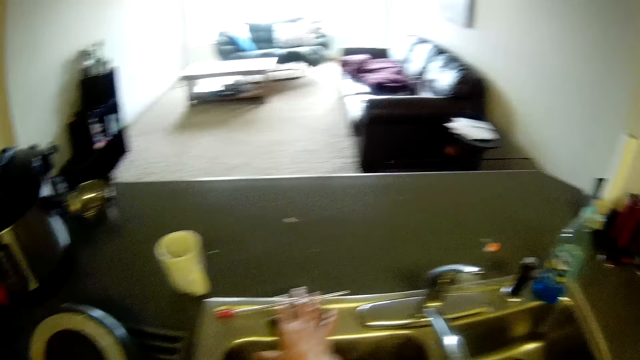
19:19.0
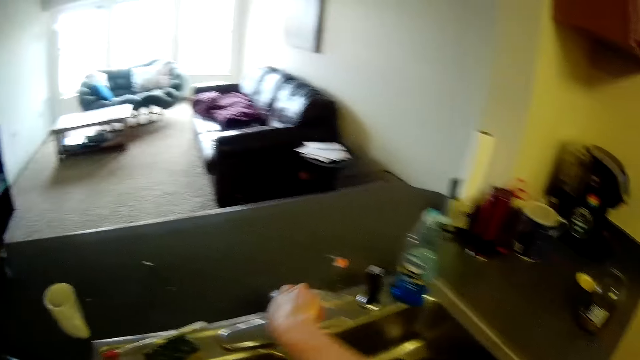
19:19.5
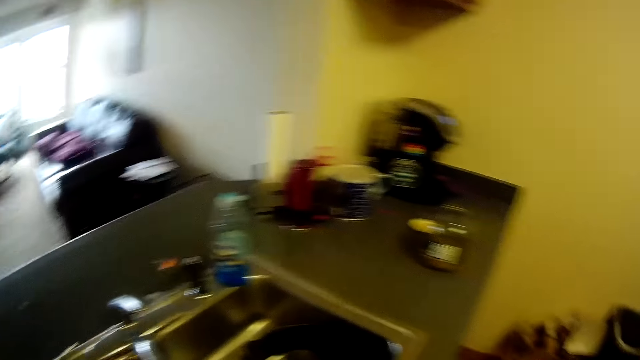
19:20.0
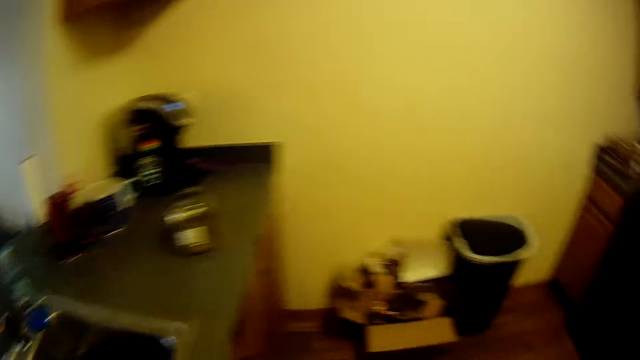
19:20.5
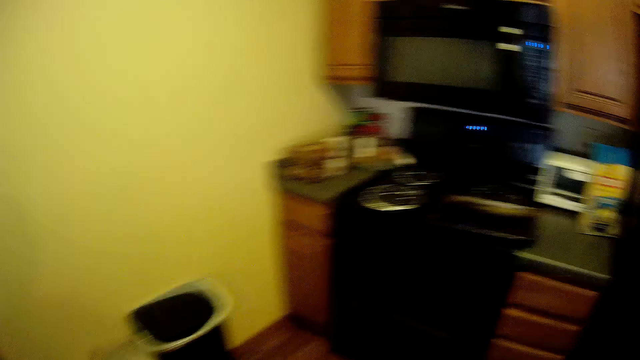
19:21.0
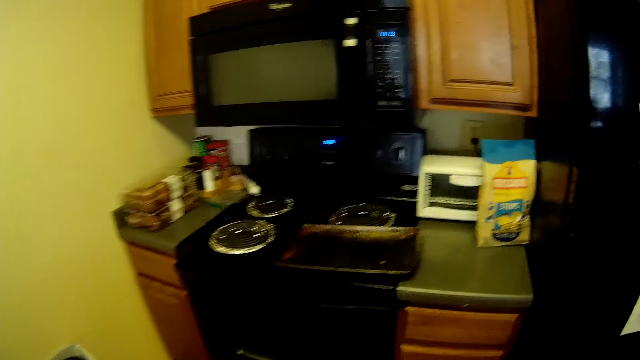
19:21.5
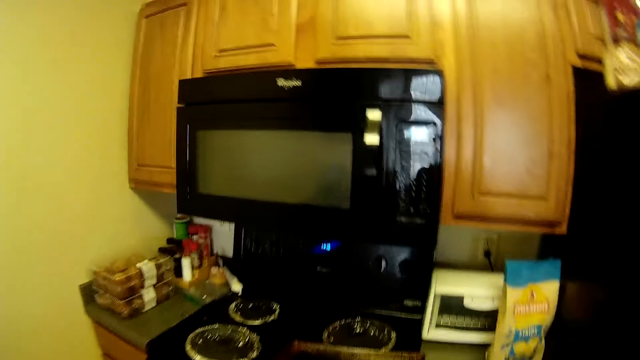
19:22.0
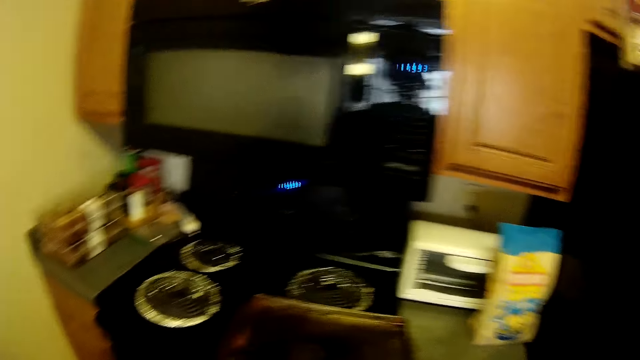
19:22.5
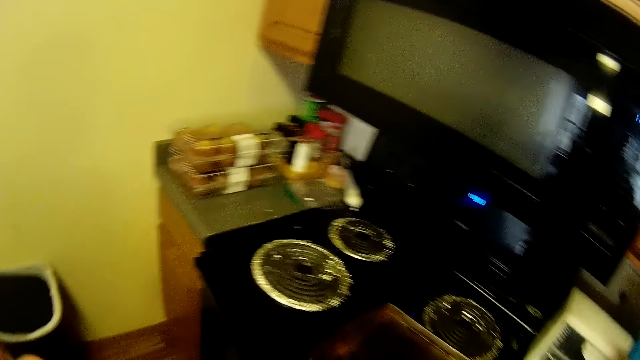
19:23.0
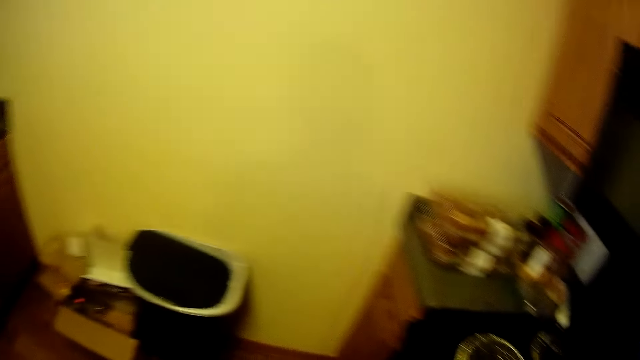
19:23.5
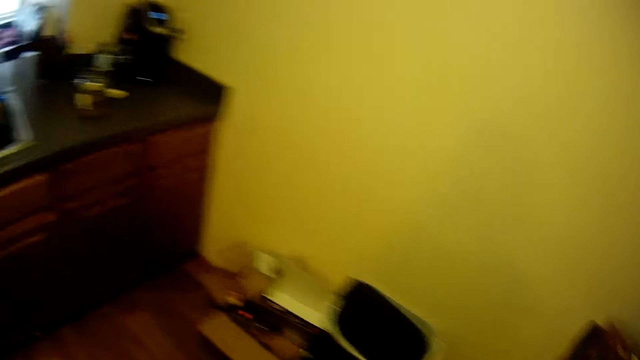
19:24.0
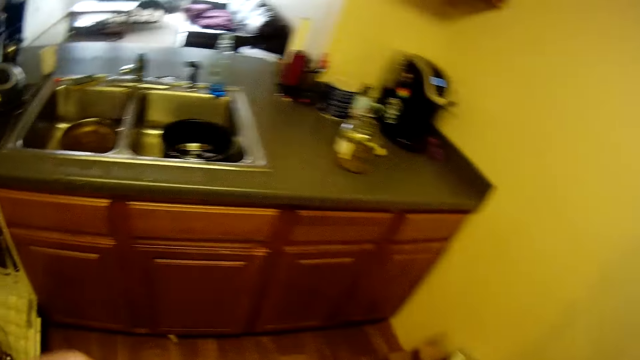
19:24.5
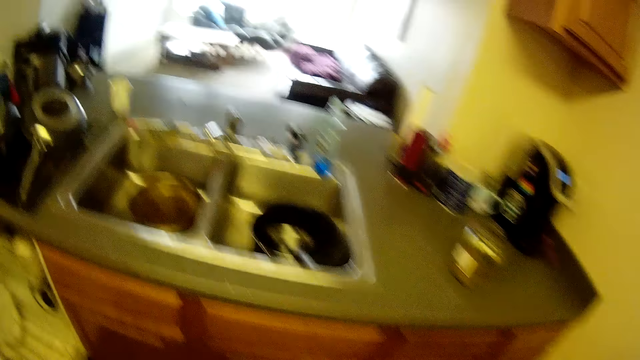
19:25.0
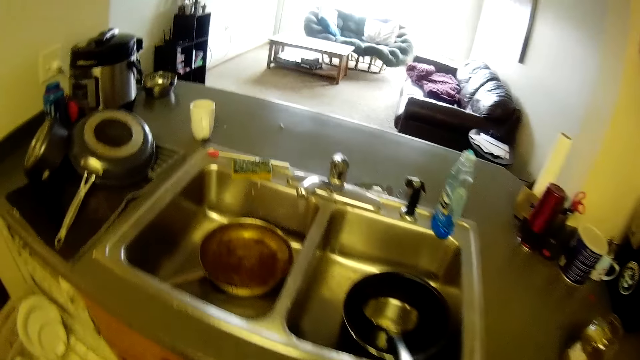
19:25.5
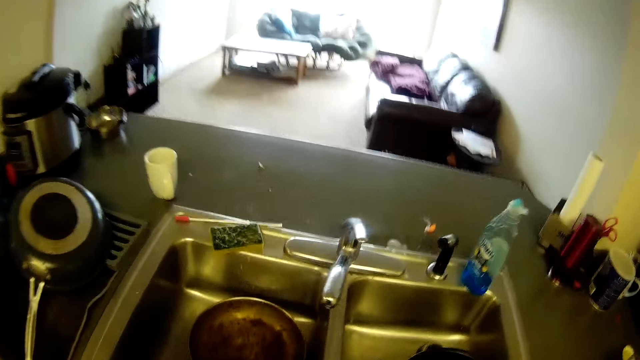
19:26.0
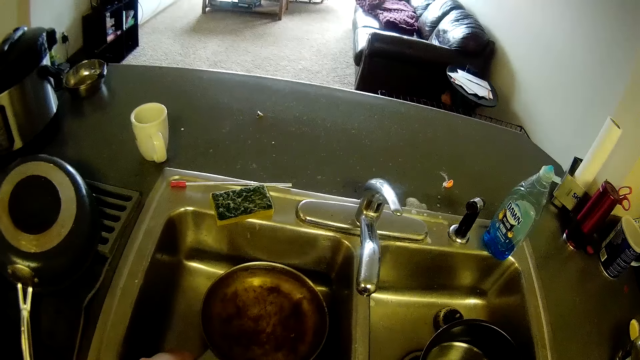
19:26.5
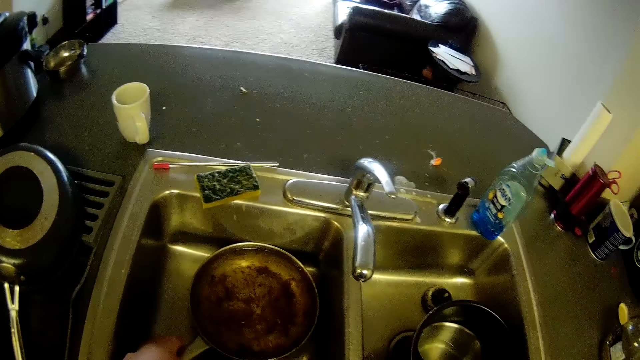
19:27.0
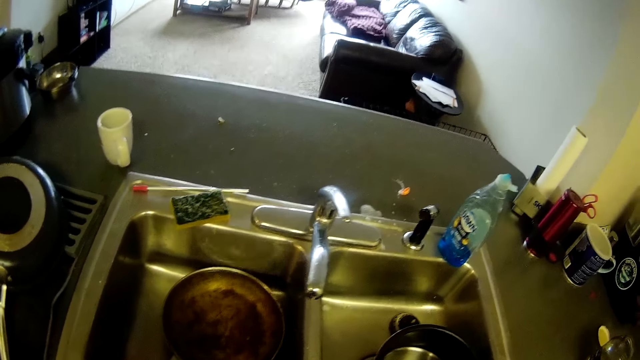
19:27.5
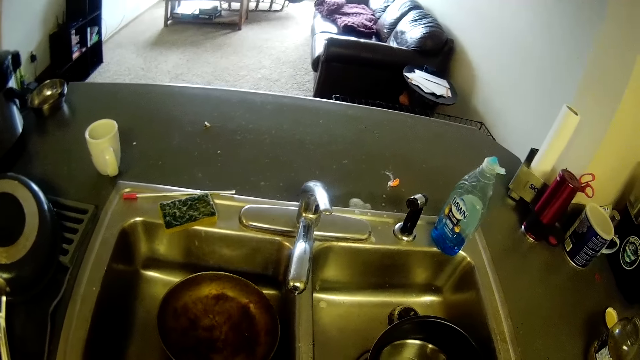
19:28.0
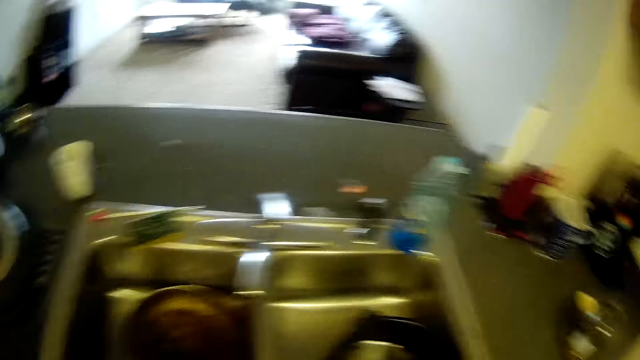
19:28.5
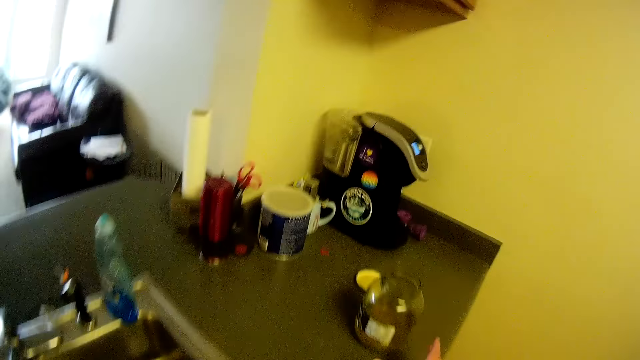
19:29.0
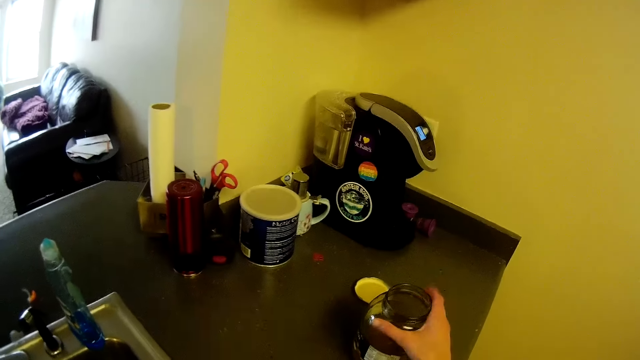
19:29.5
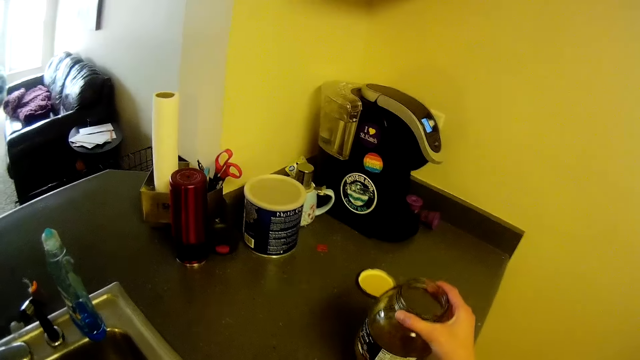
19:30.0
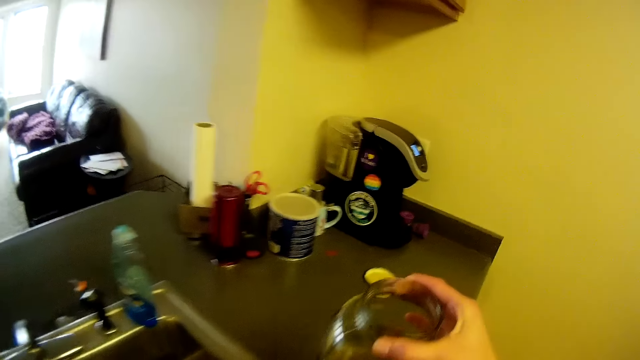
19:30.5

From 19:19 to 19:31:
The camera wearer moves her hand forward. She places the sponge on the edge of the sink. She moves her hand towards the nozzle. She closes the tap. She moves her hand towards her. She turns away from the sink. She walks forward. She looks around. She moves towards the sink. She moves her left hand forward. She holds the pot with her hand. She moves the cooking pan in the kitchen sink bowl. She stares at the pot. She pours water from the pot in the sink. She moves her hand forward. She picks up a glass jar or container on the kitchen counter.

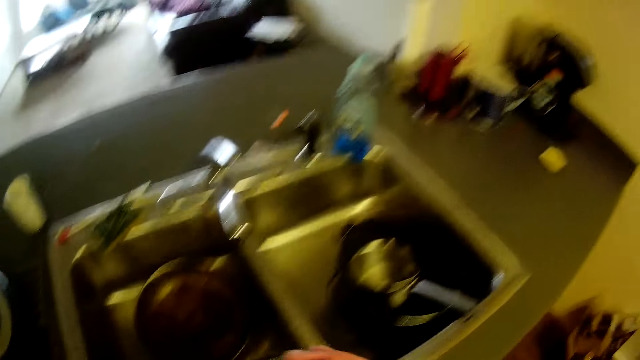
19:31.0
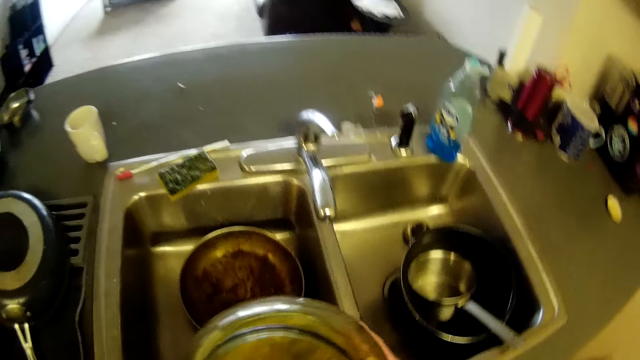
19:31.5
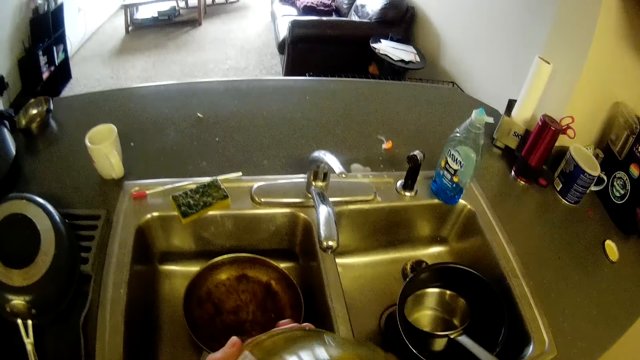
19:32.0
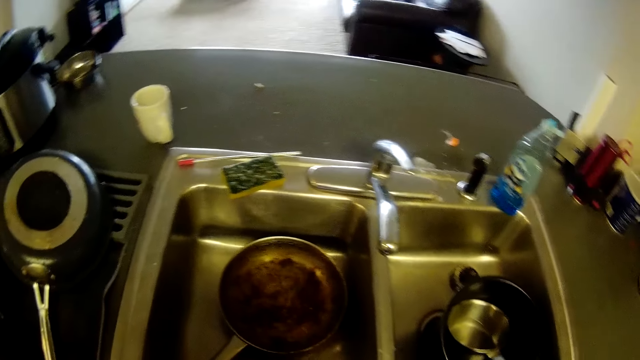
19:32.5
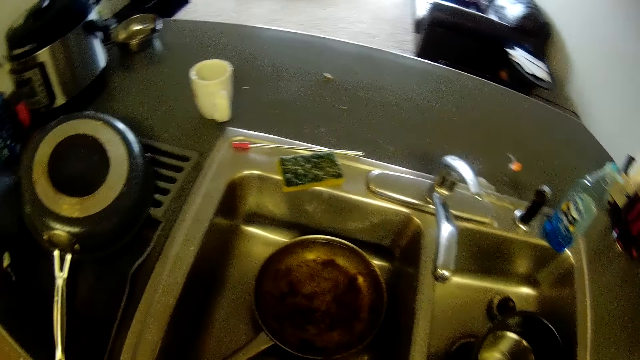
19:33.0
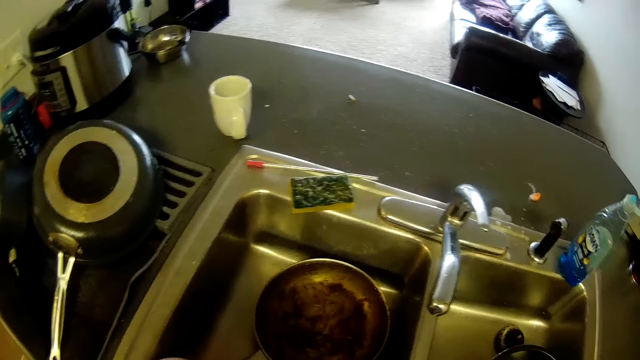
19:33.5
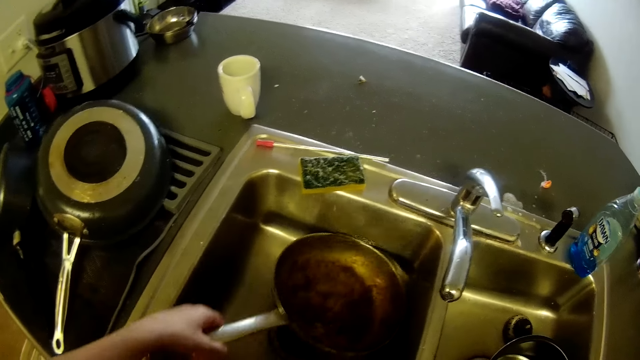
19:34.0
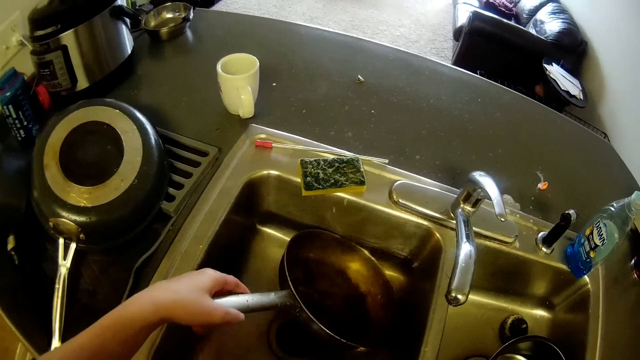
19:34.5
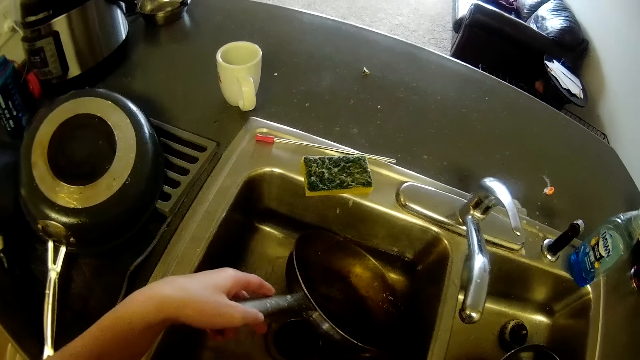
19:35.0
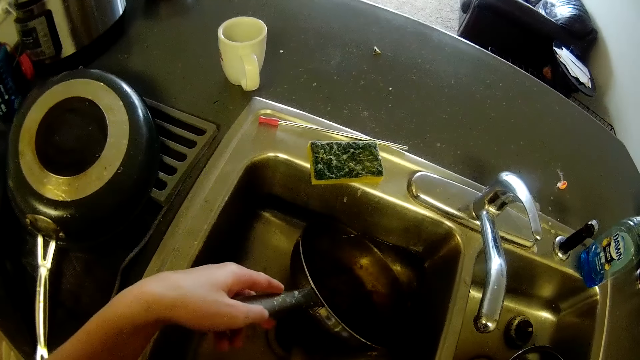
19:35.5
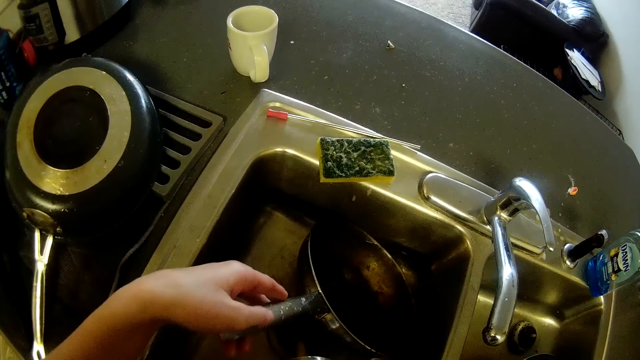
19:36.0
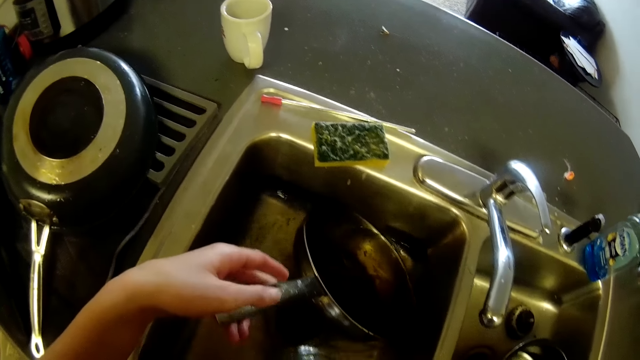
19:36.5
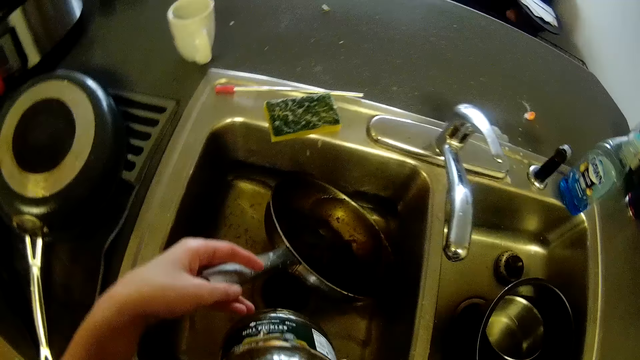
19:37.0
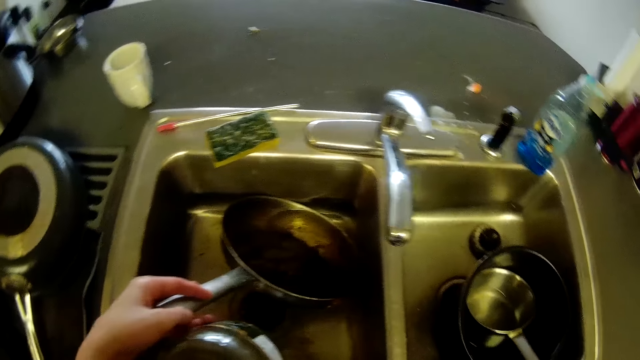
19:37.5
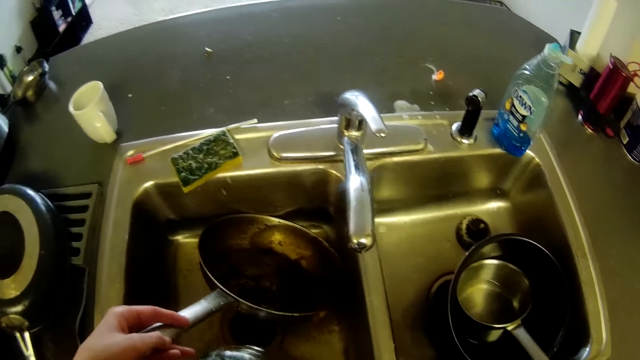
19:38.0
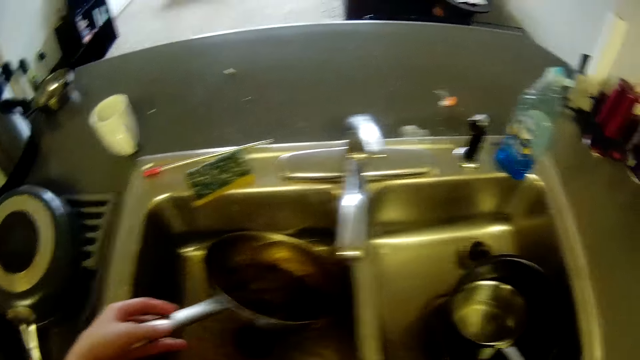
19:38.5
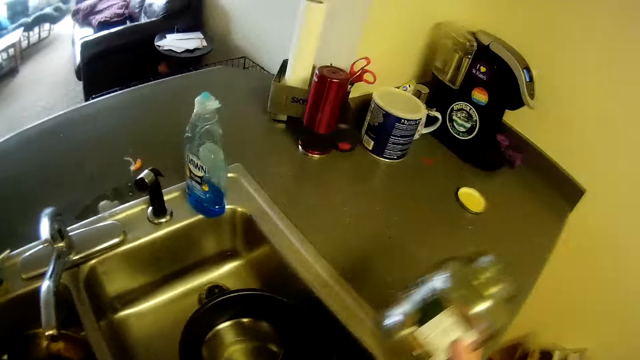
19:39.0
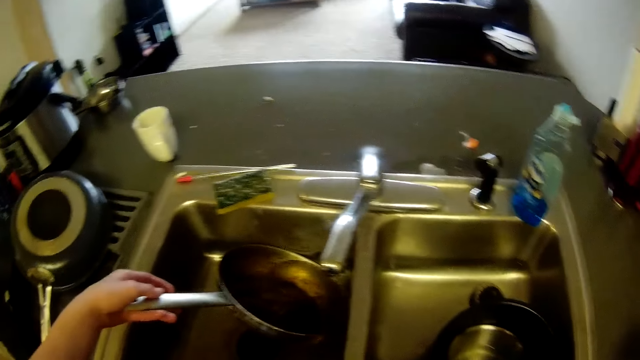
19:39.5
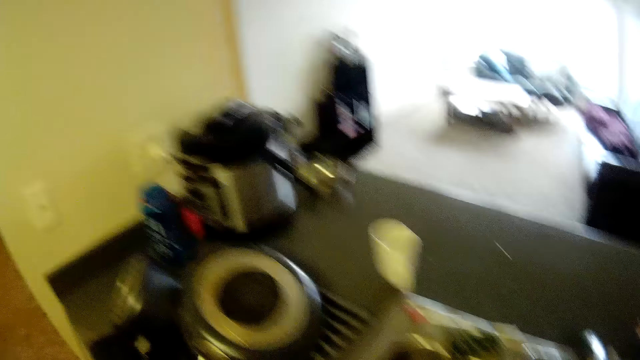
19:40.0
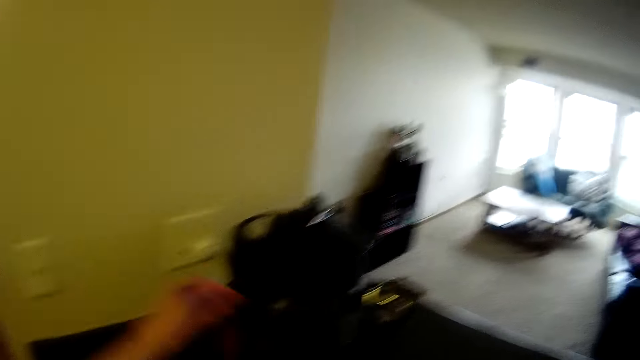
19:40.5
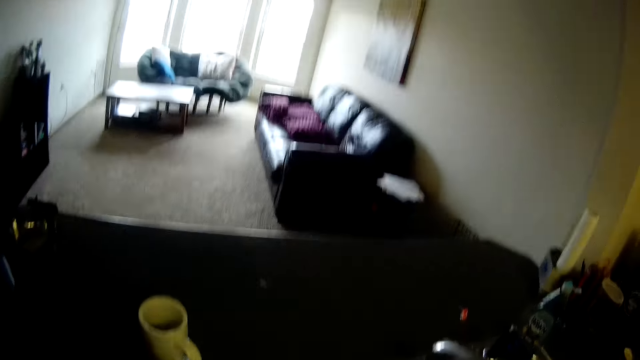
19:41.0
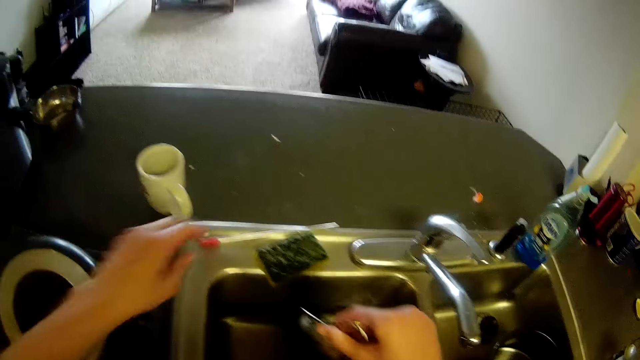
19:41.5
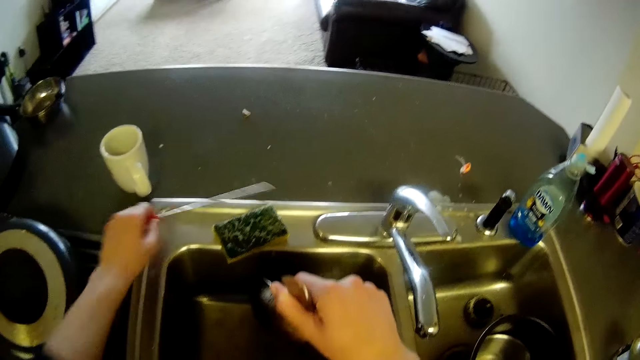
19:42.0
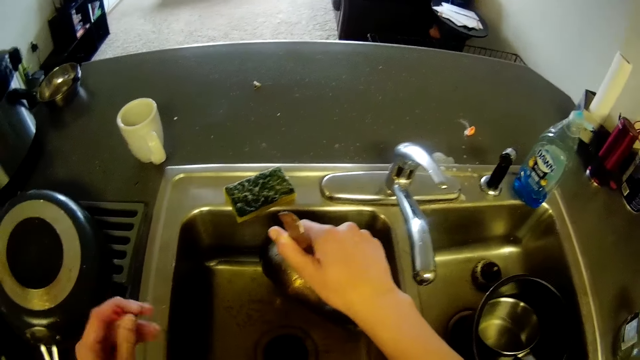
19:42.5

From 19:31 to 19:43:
The camera wearer holds the container or glass jar with both her hands. She moves the container towards her face. She drinks from the container. She moves her left hand forward. She holds the pan with her hand. She pours water from the pot in the sink. She pours the liquid in the glass jar into the kitchen sink bowl. She moves her hand forward. She drops the glass jar on the kitchen counter. She turns on the switch. She moved her hand forward. She moves towards the sink. She moves her hand forward. She picks up a plumbing snake or piece of metal.
